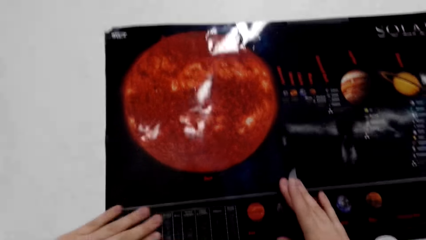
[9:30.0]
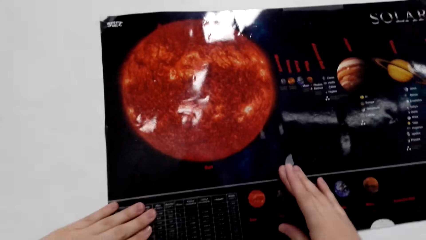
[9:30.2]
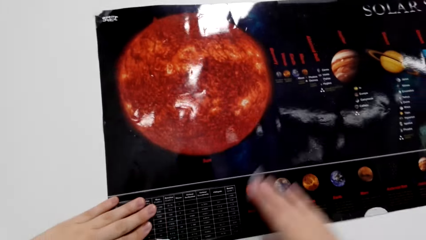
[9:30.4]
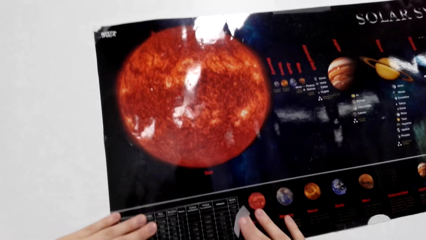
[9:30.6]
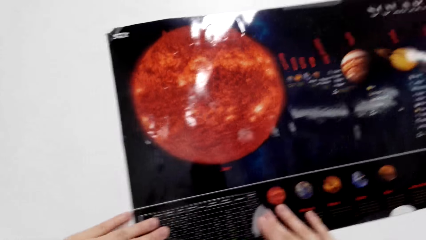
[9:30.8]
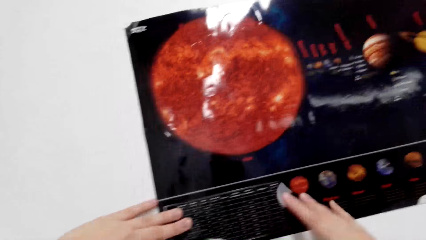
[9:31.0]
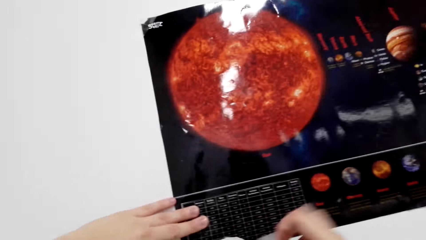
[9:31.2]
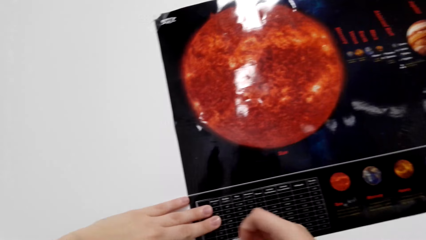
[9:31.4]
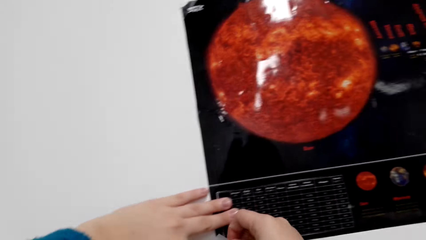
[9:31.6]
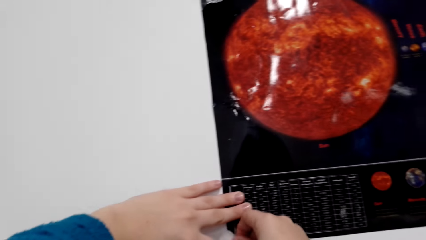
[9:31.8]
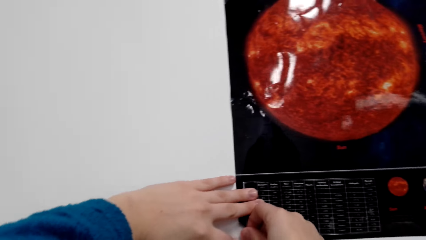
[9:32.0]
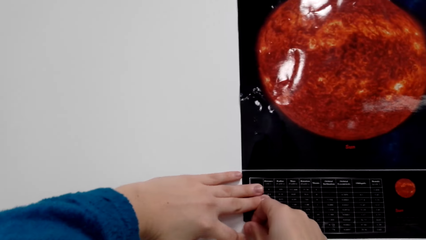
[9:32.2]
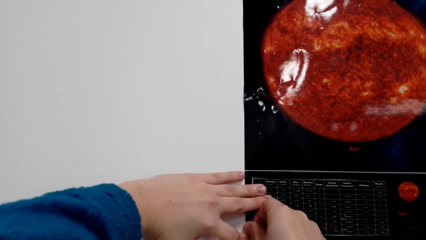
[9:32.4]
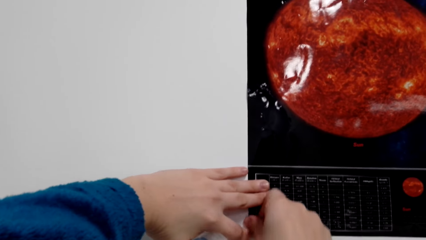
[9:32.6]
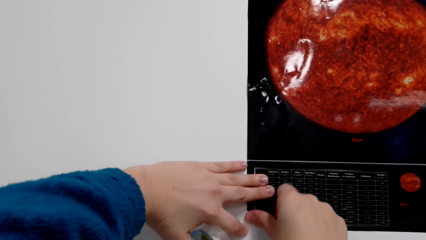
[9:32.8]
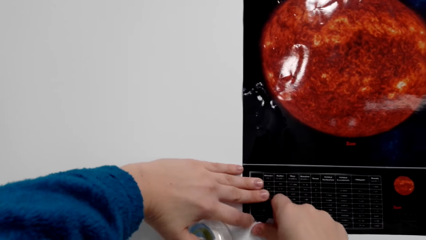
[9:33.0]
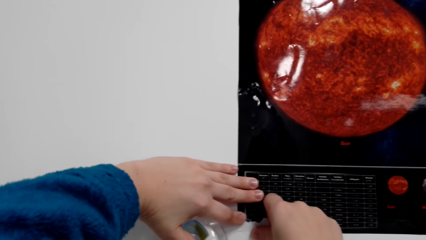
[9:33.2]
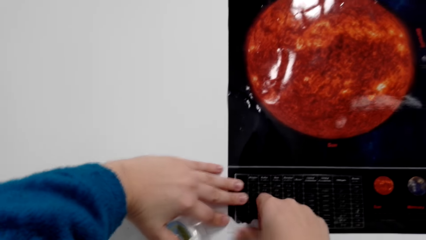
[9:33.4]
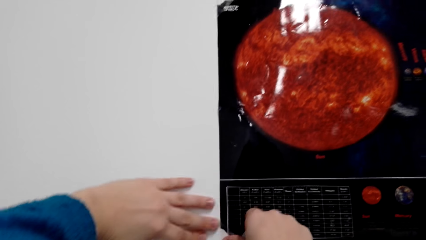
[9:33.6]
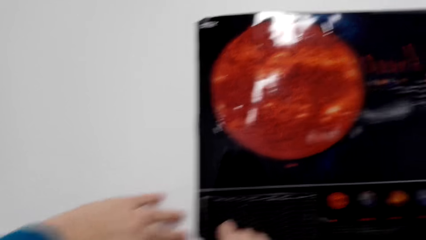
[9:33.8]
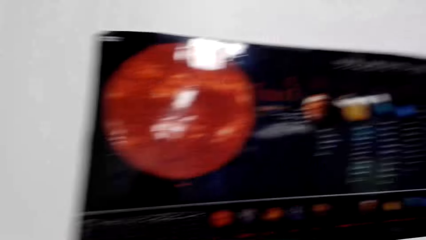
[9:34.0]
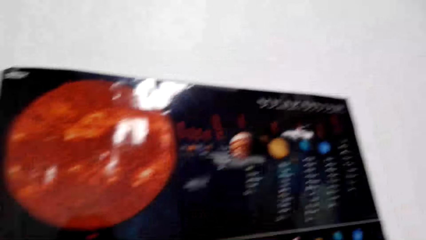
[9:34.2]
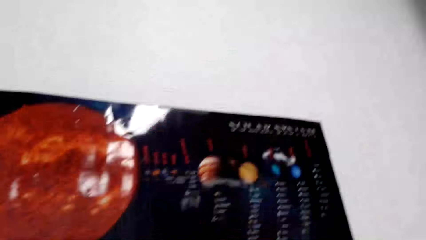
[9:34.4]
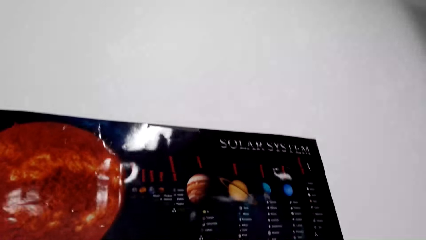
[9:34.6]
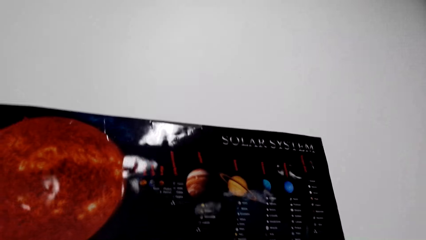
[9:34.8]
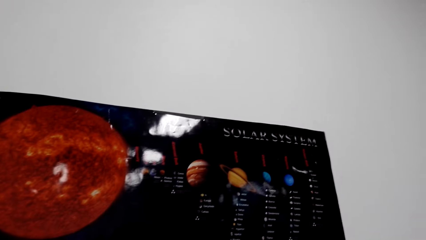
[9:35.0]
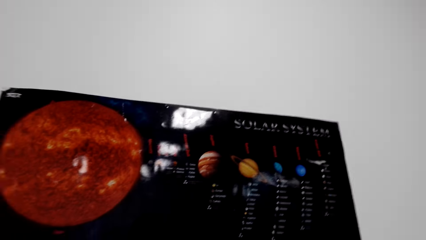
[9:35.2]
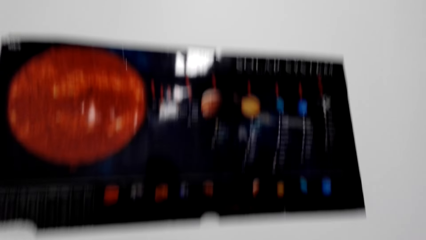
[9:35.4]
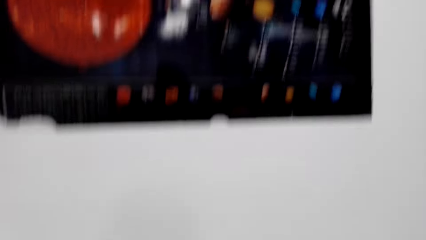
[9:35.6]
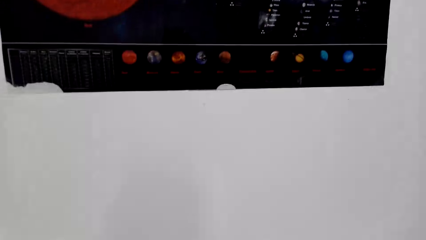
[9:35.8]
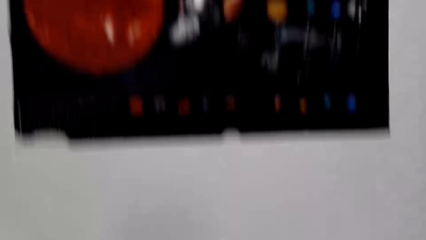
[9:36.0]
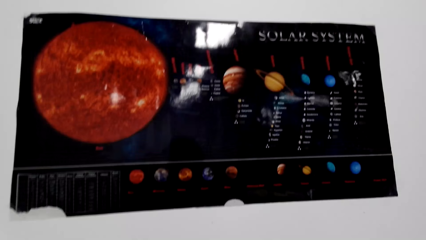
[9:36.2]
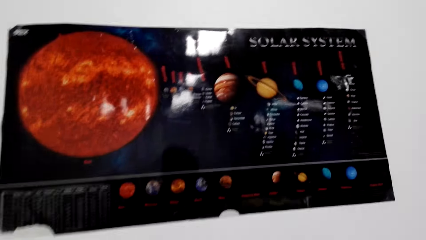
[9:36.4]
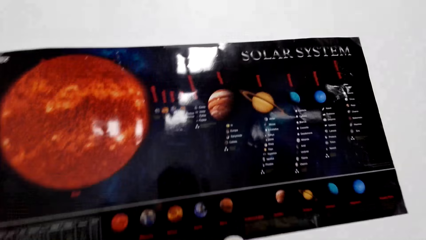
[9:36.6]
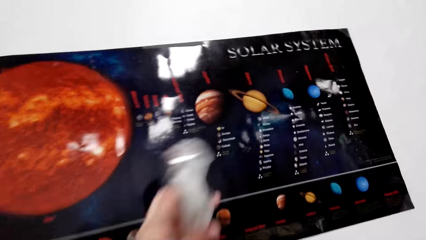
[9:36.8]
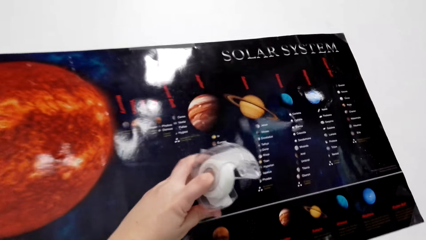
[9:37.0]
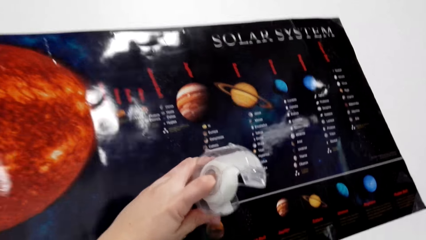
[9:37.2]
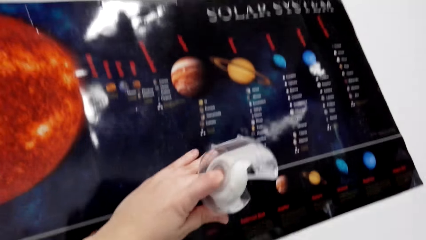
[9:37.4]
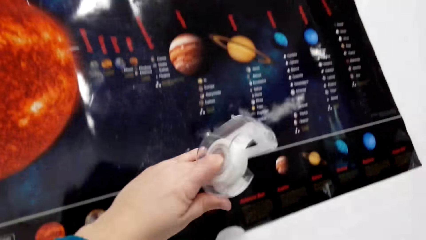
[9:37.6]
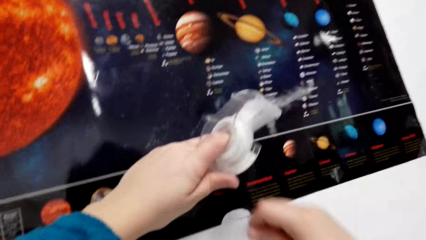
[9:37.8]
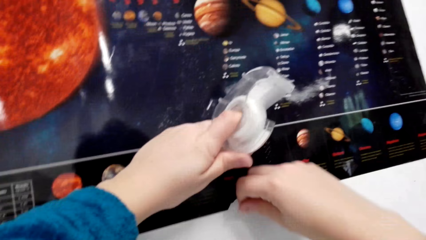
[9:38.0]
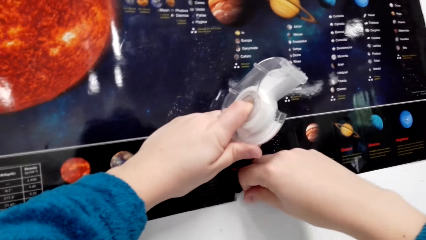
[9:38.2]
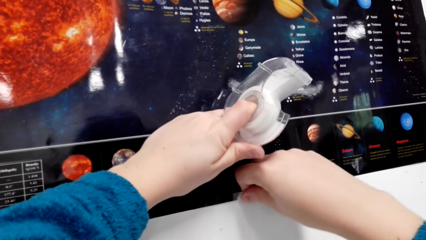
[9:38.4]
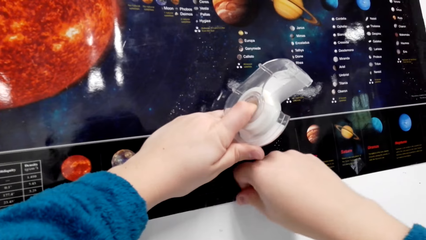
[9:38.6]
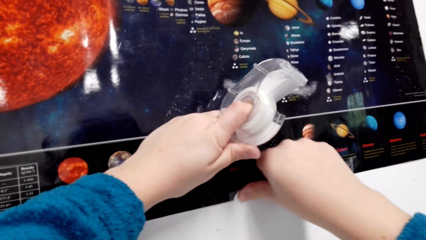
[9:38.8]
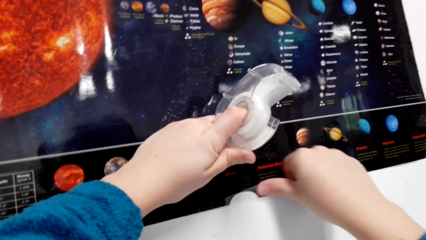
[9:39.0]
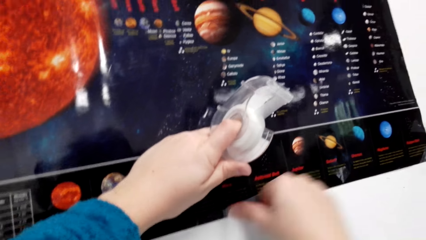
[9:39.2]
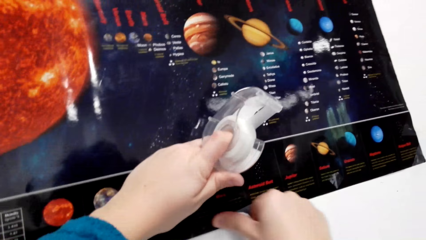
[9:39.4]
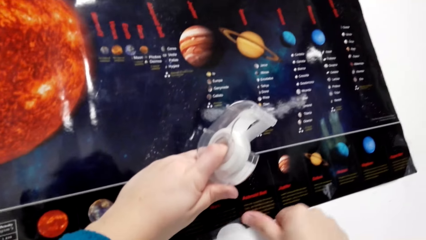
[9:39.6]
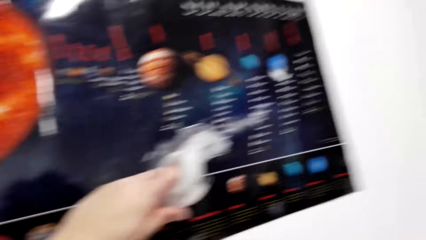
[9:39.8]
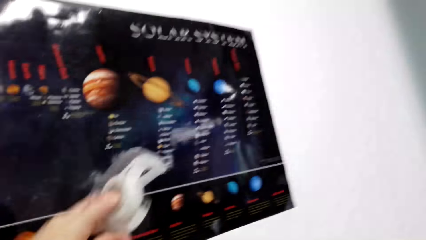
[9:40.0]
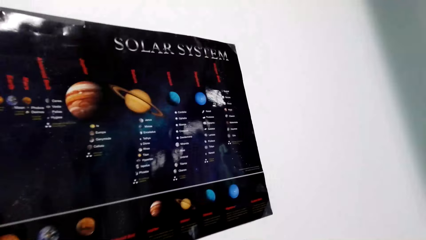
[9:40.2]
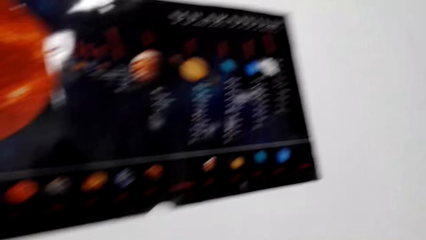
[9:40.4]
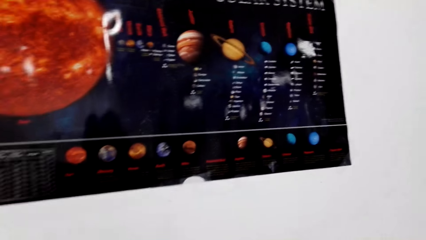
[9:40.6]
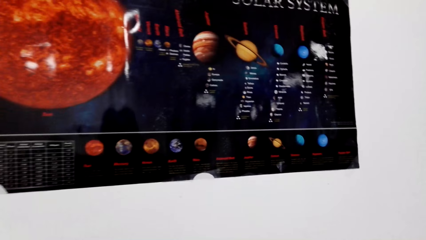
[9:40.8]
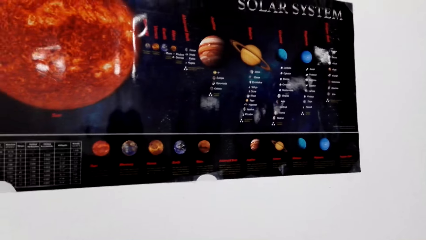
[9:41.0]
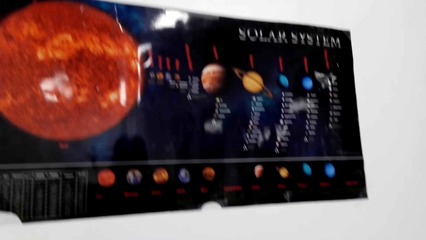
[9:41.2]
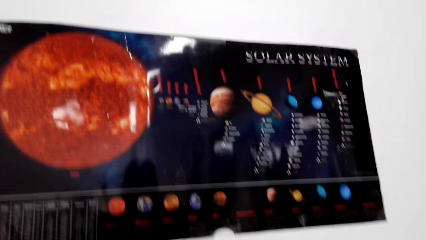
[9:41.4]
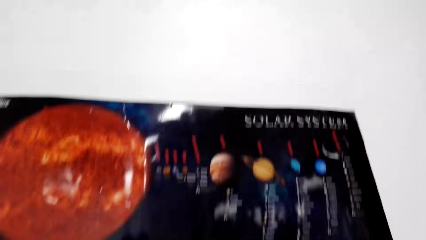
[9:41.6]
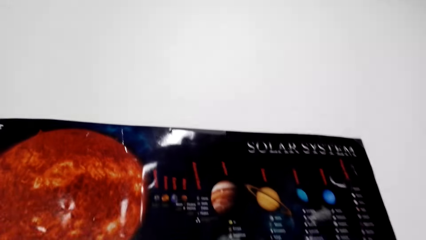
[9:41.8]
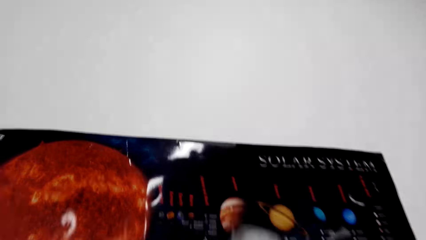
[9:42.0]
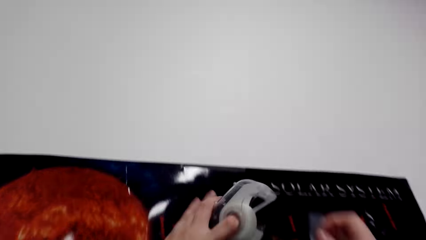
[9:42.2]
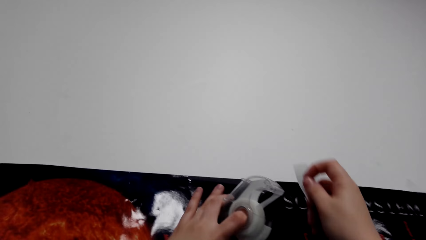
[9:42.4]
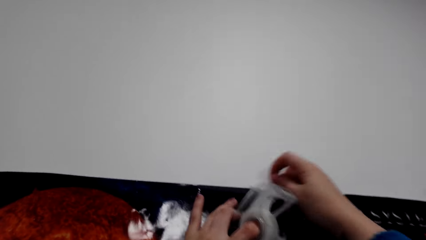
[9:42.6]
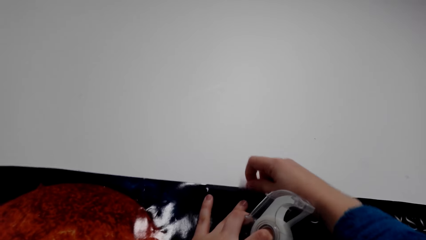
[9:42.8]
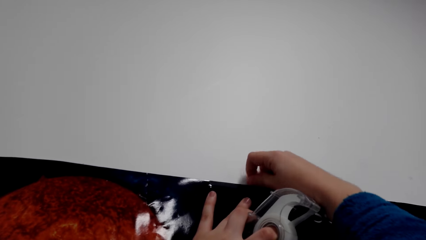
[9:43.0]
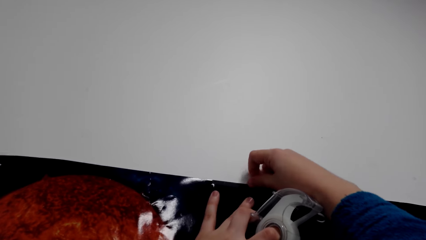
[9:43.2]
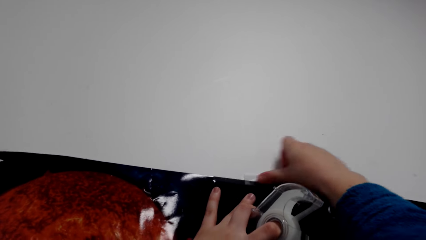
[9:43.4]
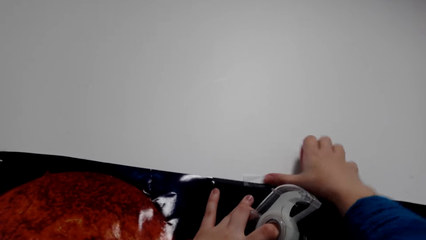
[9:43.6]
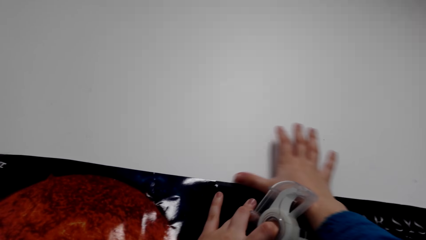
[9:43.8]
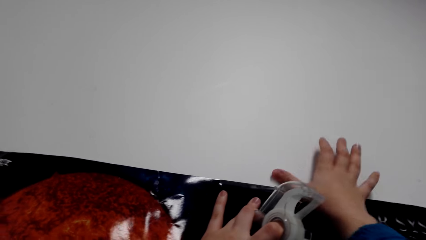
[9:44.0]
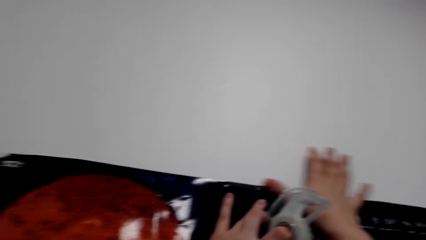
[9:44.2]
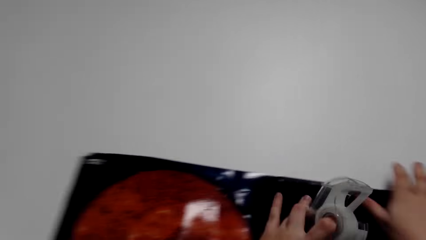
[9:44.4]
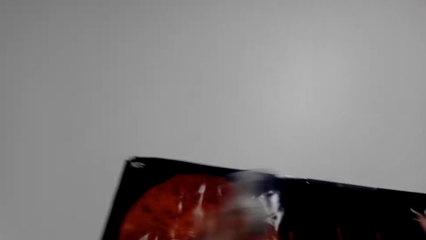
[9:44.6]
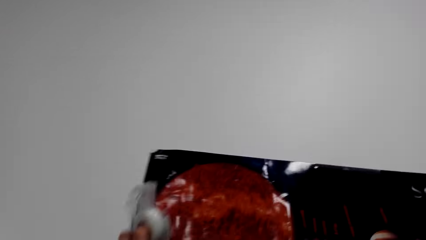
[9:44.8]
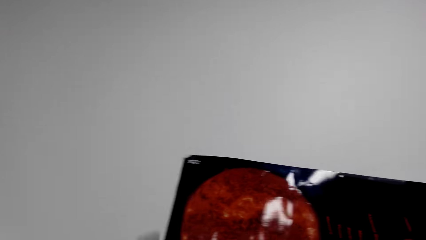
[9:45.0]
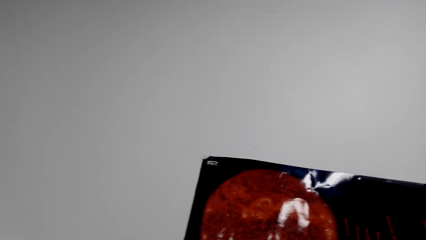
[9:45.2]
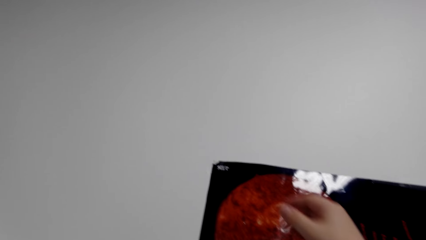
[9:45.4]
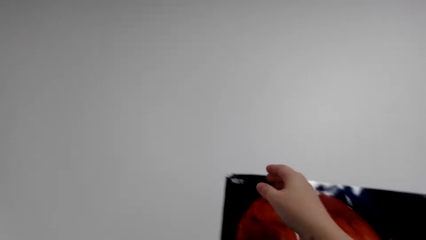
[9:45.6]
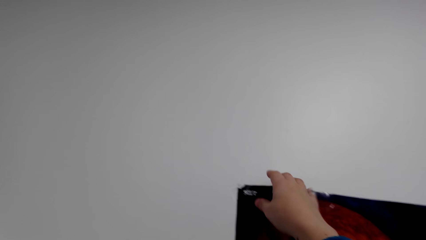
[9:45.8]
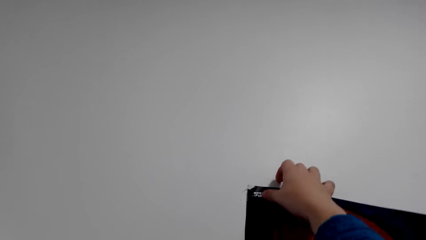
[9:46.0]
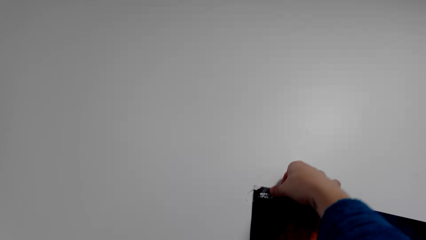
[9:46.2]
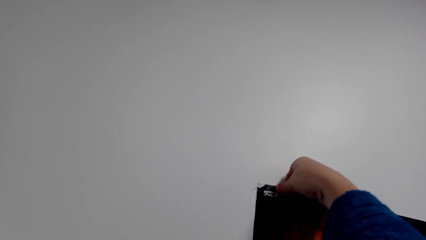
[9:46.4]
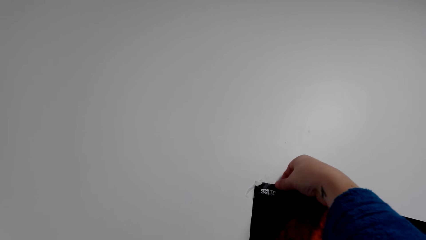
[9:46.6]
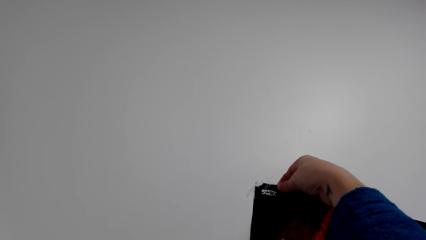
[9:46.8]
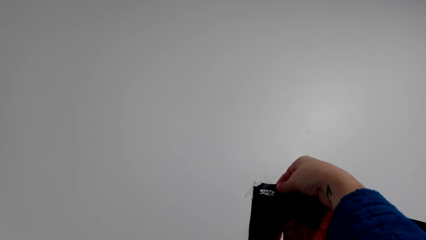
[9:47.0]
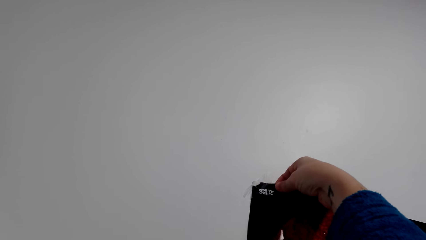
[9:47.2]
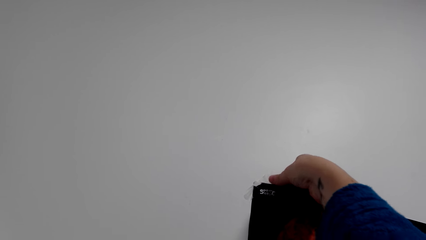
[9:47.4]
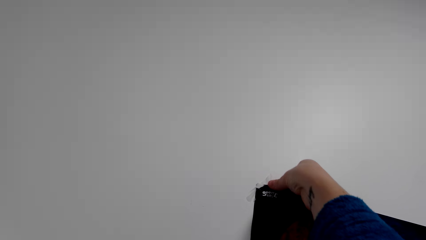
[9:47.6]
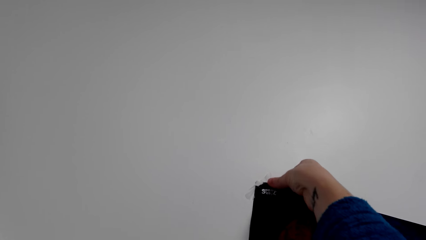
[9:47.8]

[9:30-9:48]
The camera wearer sticks tape on the poster. They gaze at the poster. They hold the tape. They hold the tape again. They stick the tape on the poster. They gaze at the poster. They stick the tape on the poster. They hold the tape. They press the tape on the poster. They unstick the top corner of the poster from the wall.
